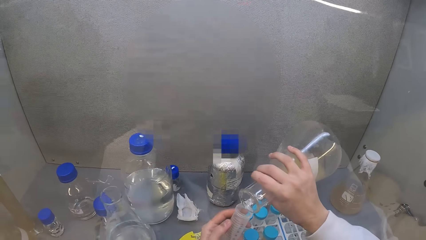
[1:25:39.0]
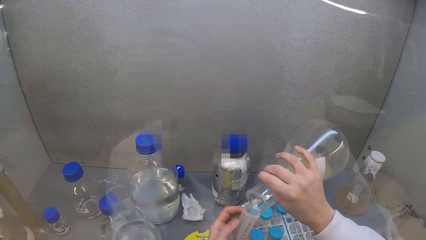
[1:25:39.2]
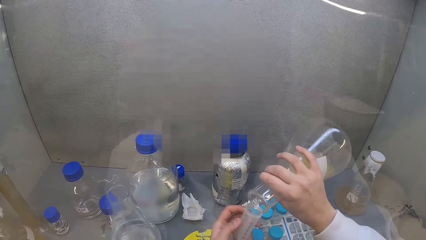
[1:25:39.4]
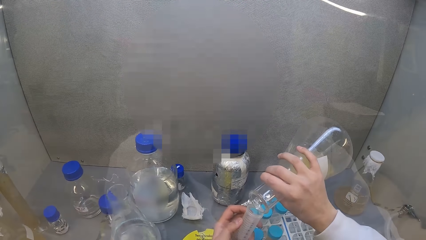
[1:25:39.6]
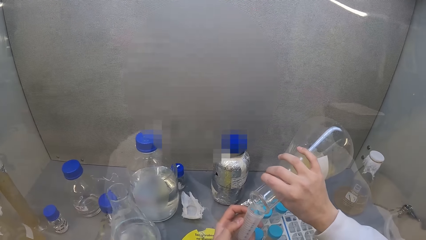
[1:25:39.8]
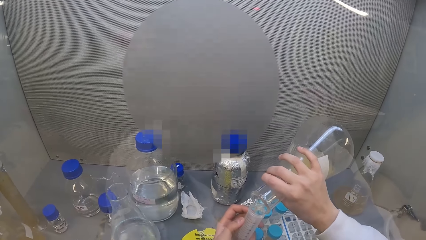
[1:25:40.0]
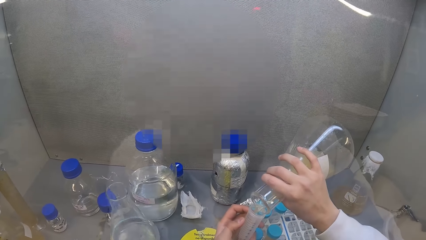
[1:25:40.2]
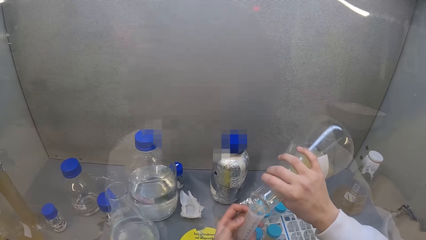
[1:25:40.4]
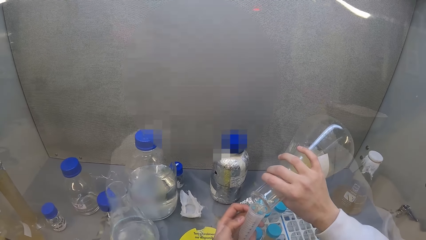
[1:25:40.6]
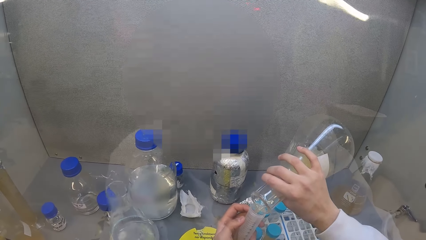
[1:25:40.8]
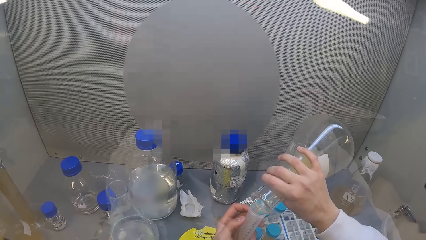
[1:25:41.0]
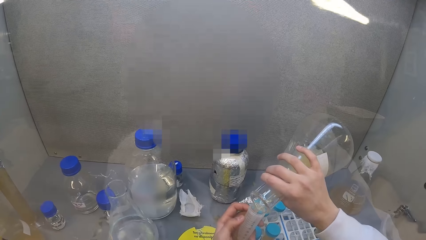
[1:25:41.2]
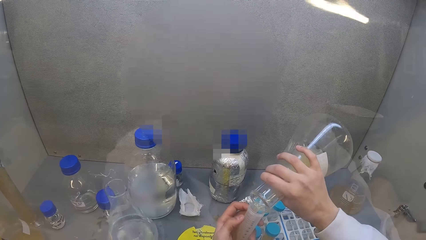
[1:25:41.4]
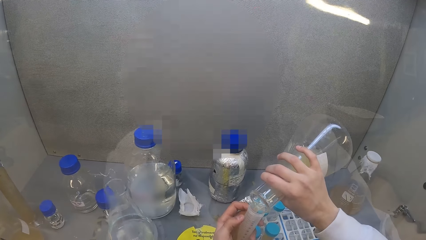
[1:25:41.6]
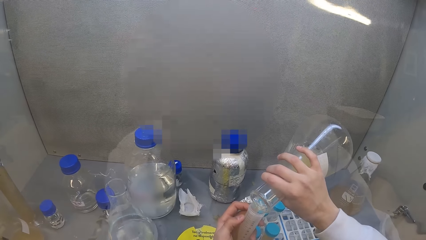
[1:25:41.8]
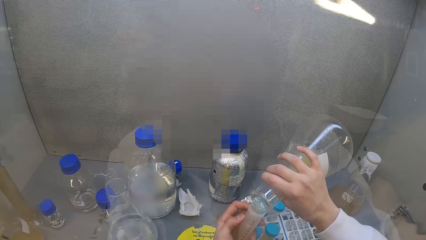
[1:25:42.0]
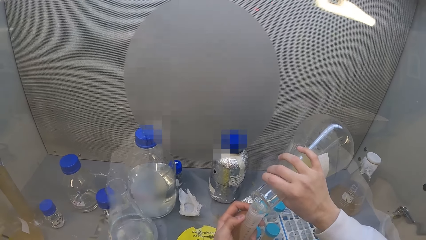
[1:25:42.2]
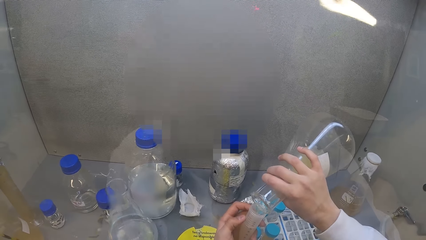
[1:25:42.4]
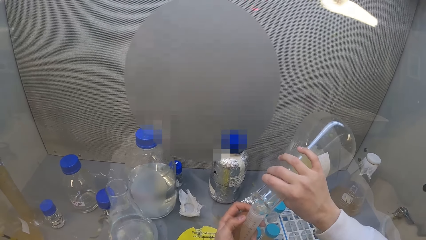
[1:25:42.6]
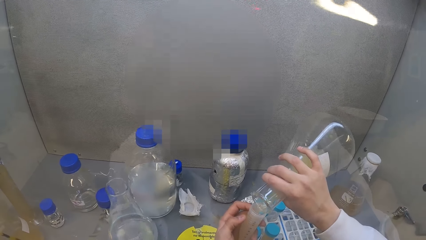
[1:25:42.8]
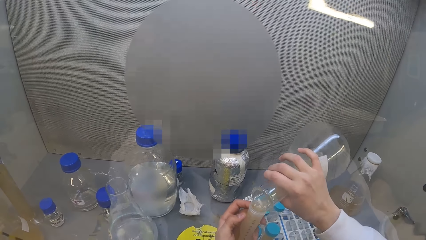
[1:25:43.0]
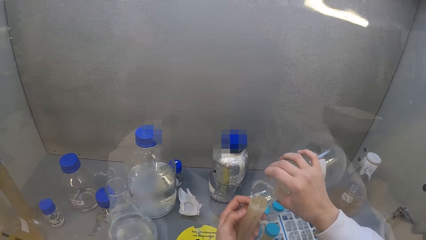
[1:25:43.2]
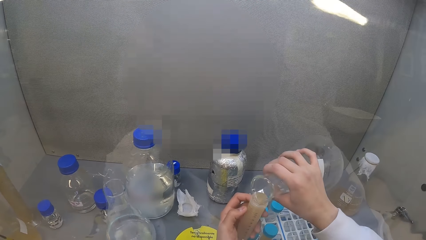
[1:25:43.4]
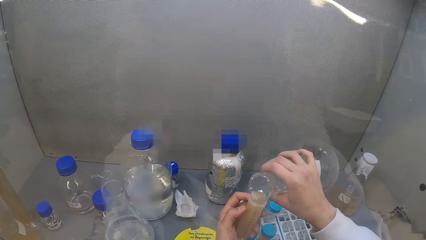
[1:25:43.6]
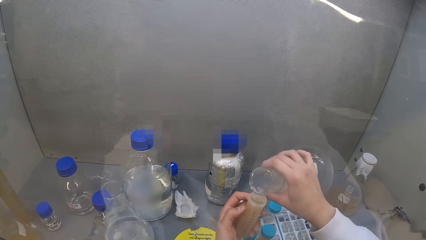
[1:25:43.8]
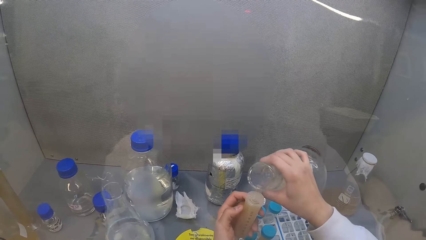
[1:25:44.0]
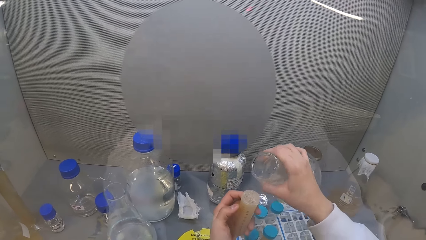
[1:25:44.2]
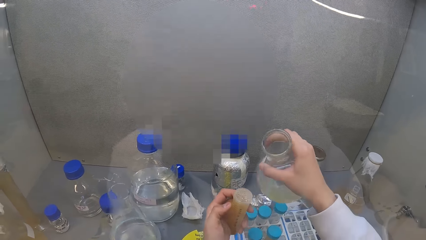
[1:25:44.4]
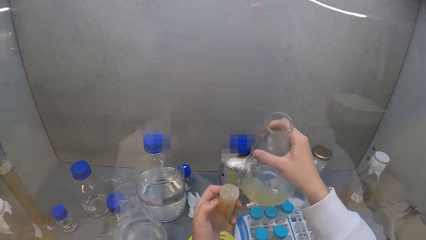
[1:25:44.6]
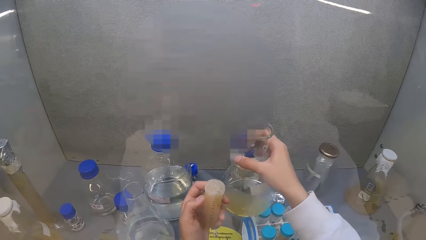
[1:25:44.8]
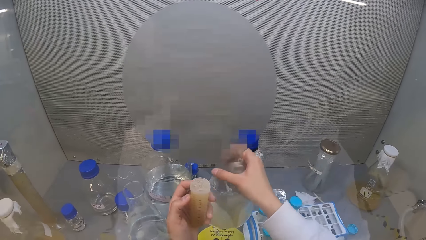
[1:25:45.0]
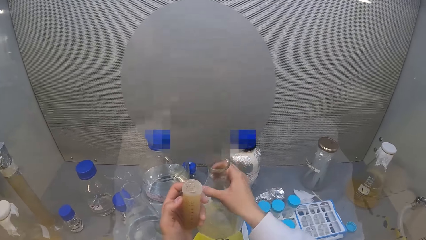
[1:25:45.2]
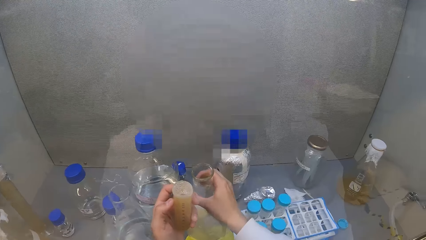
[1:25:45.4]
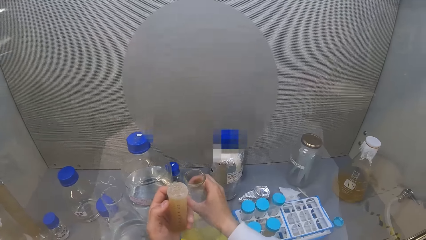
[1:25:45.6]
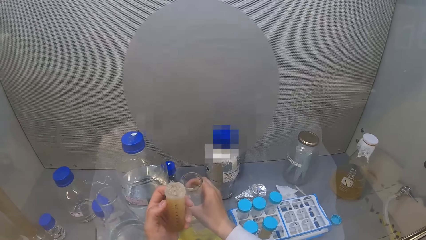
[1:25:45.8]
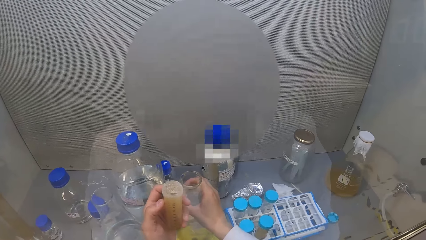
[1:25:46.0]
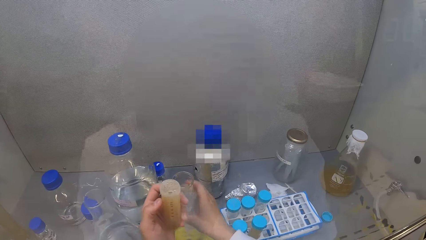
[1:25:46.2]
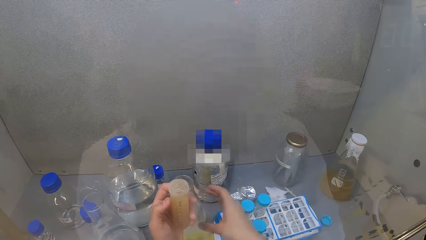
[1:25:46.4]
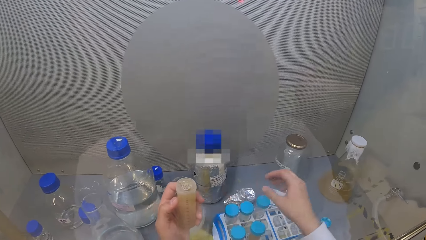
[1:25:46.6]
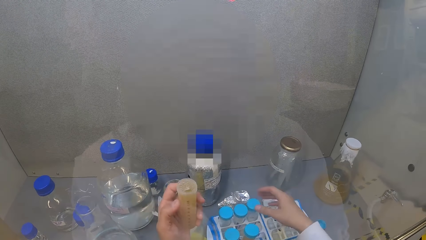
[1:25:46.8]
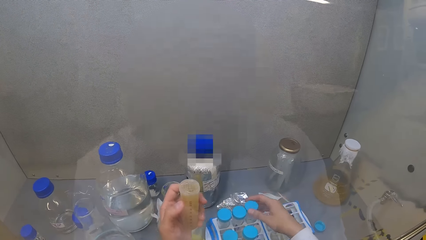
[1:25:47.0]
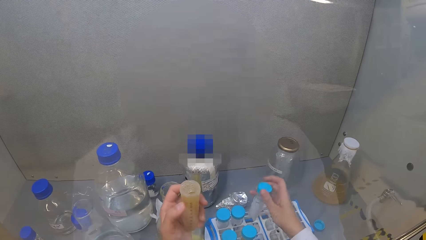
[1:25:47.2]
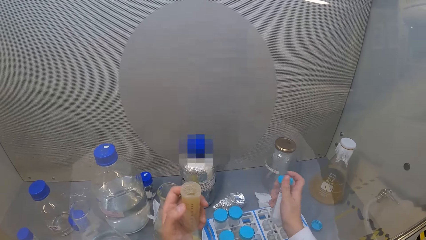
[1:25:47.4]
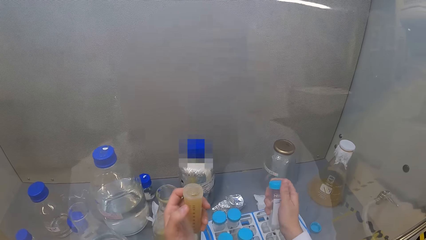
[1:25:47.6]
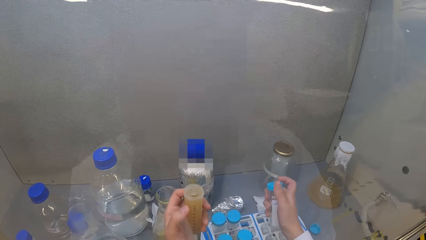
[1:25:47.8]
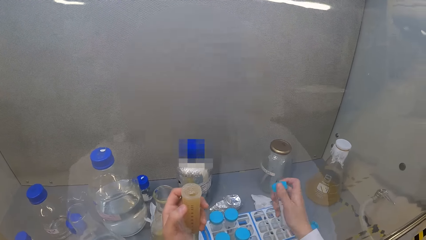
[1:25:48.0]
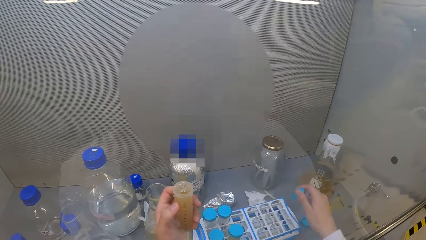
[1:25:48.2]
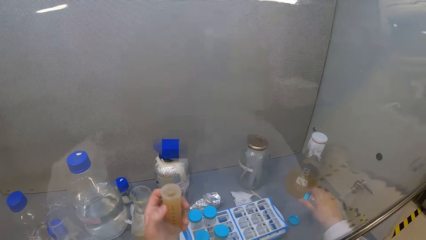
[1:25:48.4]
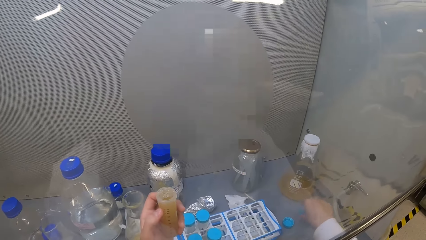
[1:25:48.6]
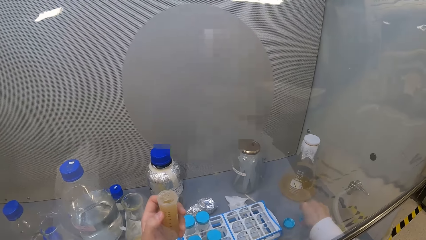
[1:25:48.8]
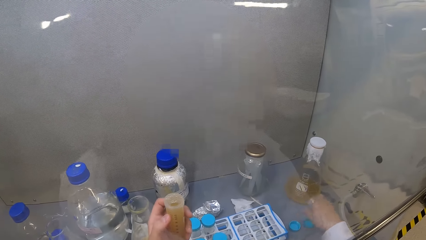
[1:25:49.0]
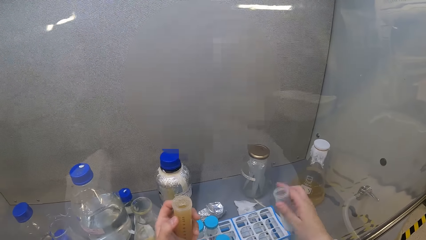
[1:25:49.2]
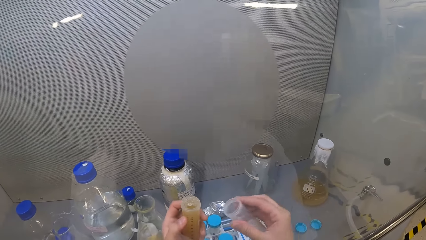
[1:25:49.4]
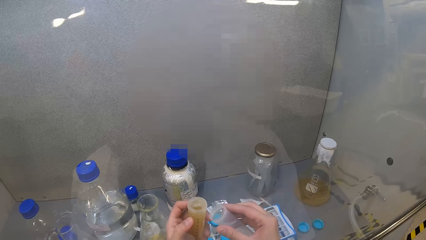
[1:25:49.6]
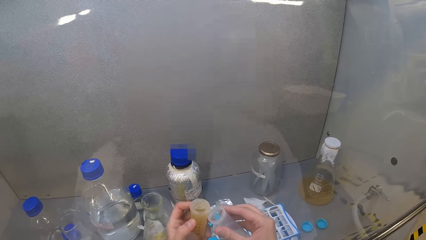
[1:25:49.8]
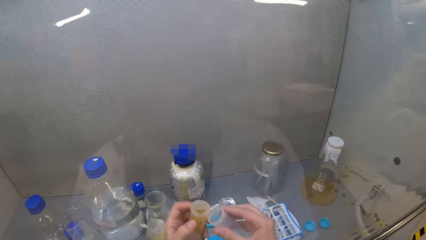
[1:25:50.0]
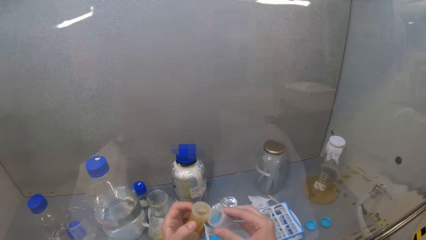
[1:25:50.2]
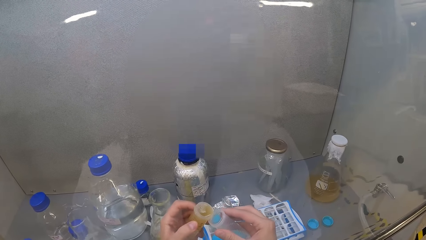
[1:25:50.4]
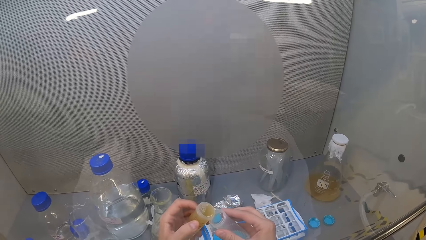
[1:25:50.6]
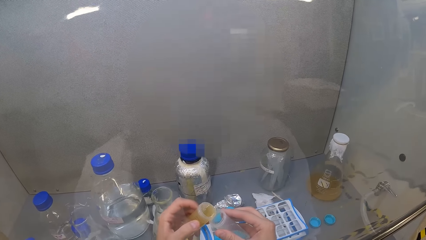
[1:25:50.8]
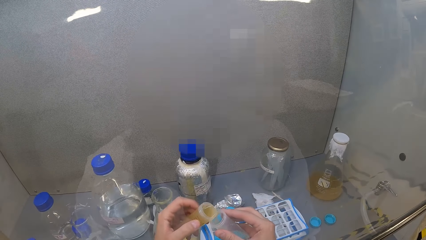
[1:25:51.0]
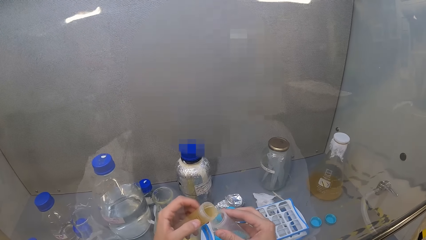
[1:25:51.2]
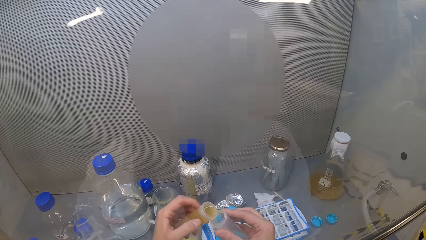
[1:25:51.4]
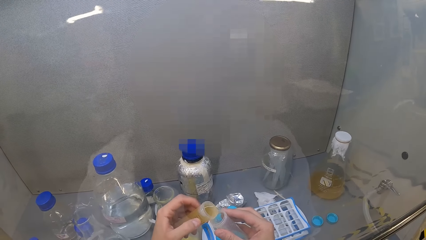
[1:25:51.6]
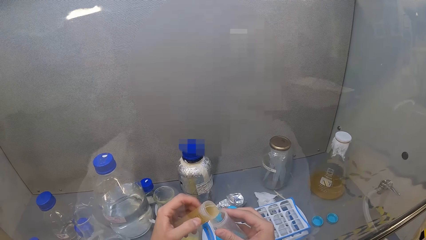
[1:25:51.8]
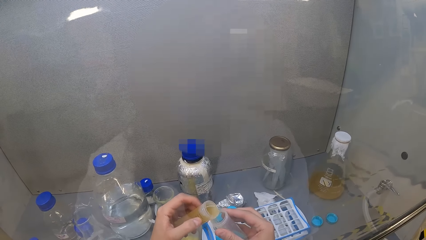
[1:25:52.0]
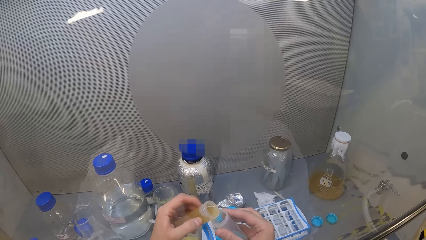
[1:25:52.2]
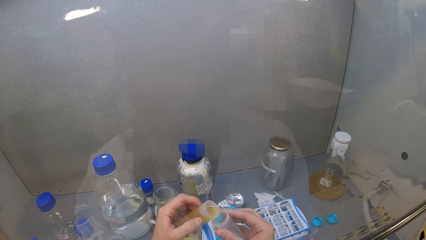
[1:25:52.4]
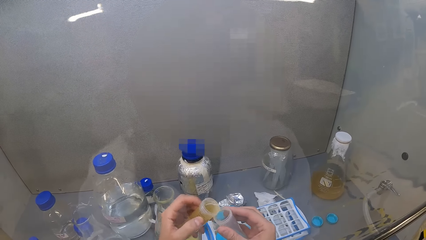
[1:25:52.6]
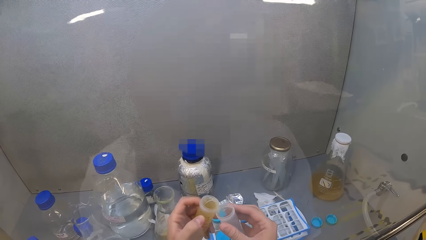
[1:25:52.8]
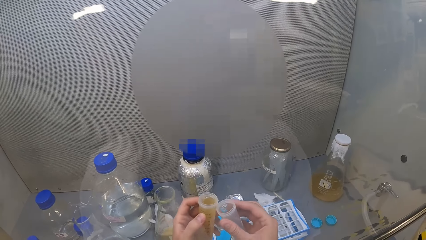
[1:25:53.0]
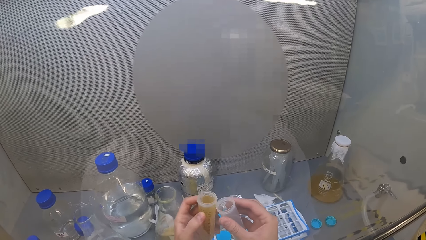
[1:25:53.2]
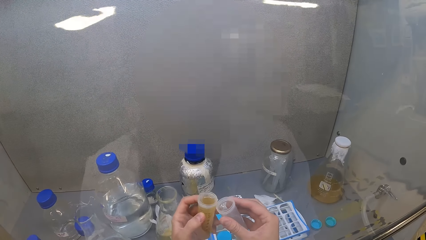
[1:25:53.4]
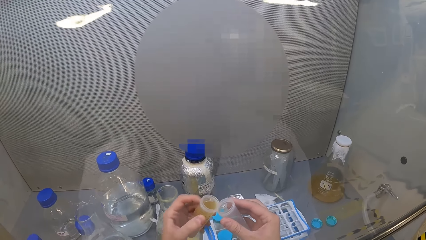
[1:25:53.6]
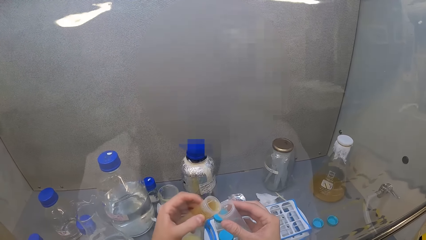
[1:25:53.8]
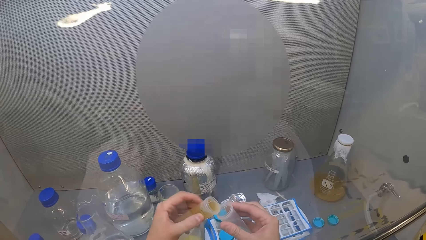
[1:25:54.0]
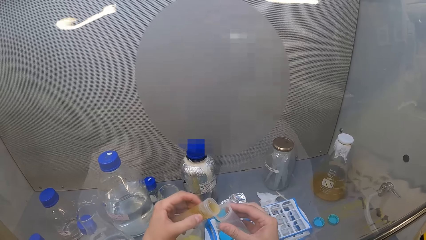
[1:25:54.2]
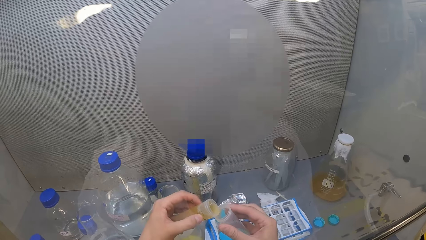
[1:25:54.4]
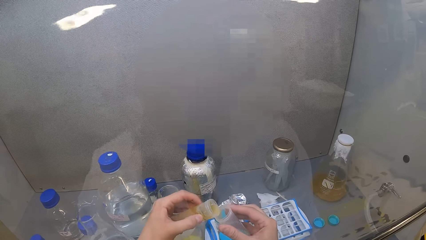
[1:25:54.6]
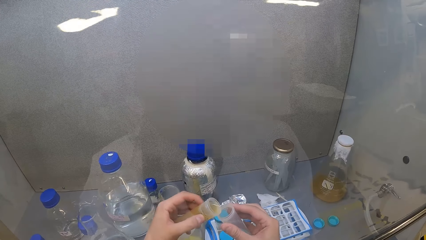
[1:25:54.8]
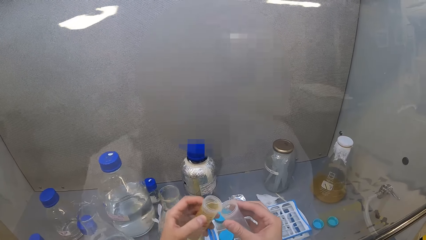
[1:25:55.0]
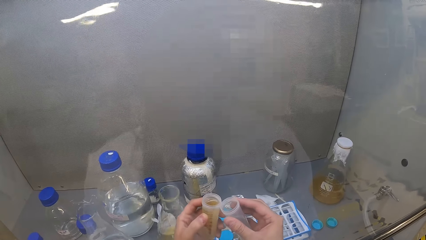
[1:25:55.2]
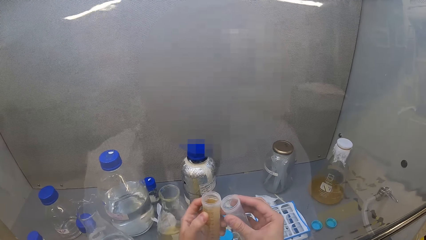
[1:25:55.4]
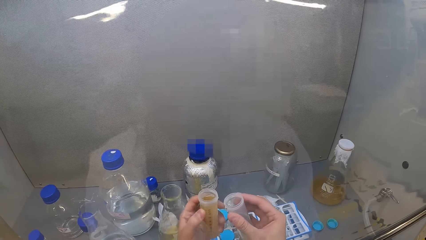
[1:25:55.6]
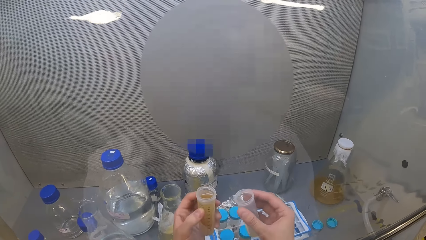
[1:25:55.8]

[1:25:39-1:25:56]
The camera wearer puts the liquid in the centrifuge tube. They put the lab beaker in the laminar flow cabinet. They pick a centrifuge tube from the tray. They open the centrifuge tube. They put the lid on the laminar flow cabinet. They put the liquid in the centrifuge tube.
